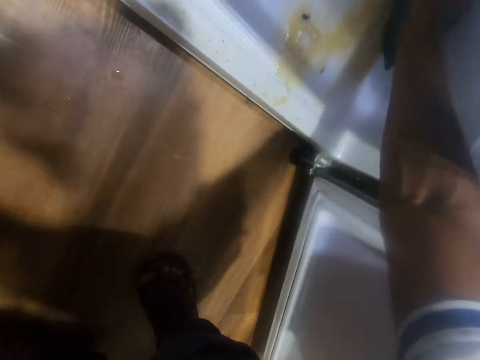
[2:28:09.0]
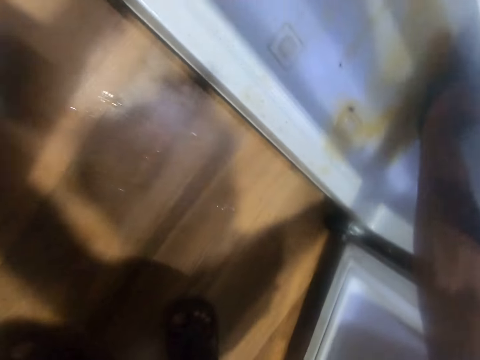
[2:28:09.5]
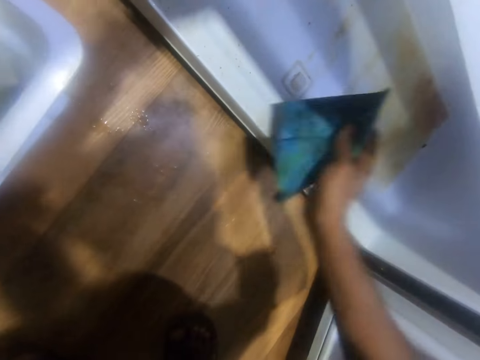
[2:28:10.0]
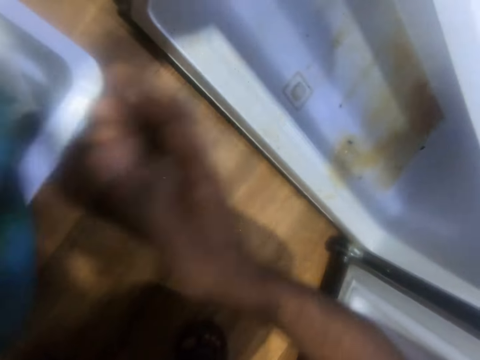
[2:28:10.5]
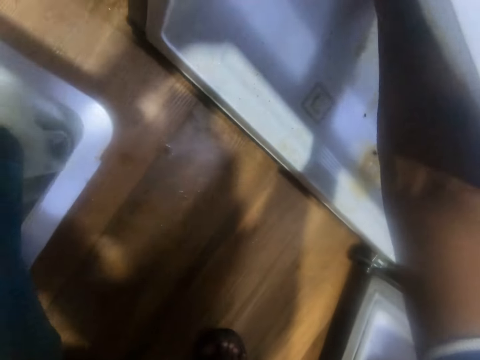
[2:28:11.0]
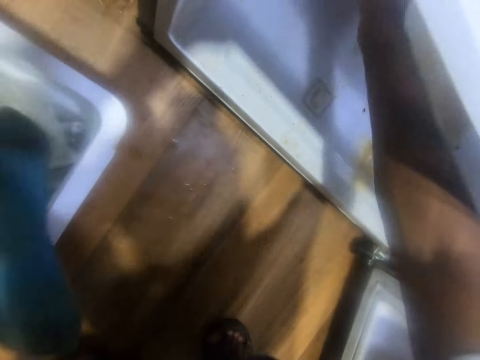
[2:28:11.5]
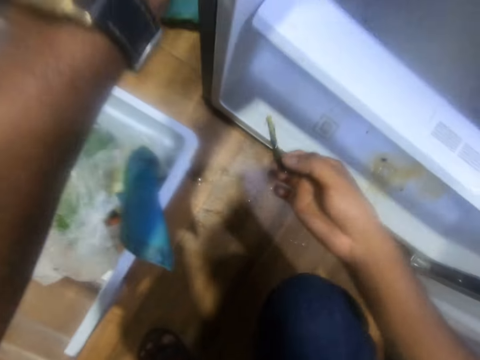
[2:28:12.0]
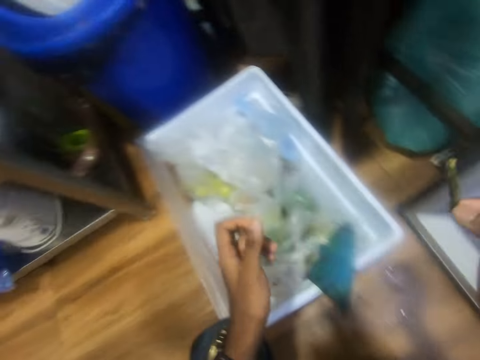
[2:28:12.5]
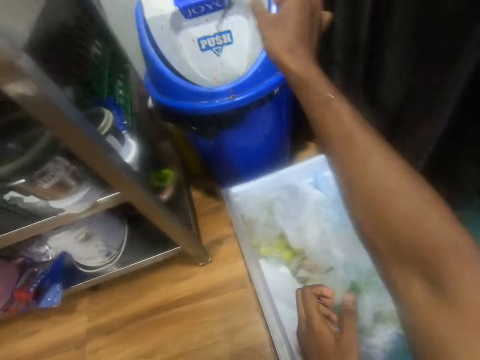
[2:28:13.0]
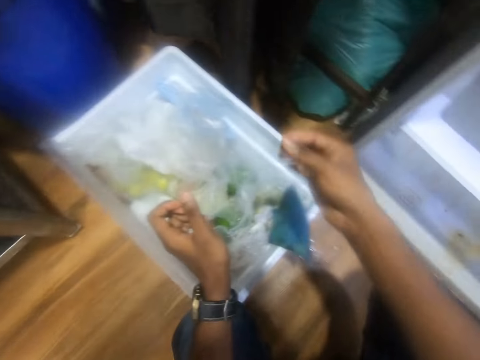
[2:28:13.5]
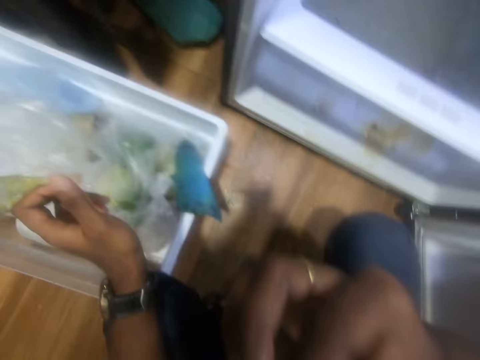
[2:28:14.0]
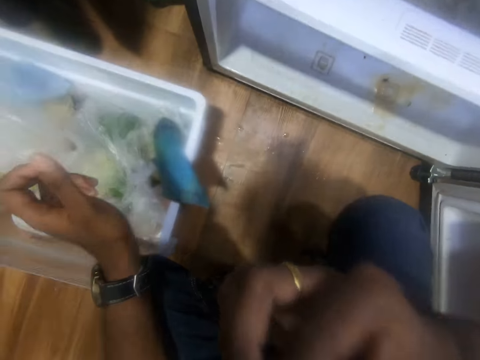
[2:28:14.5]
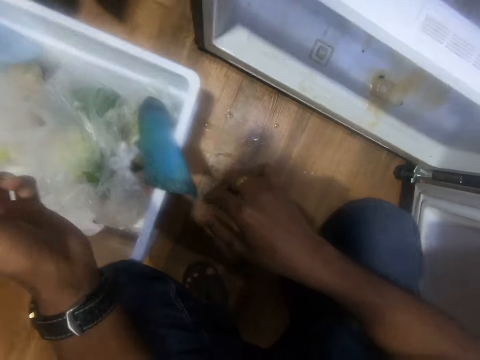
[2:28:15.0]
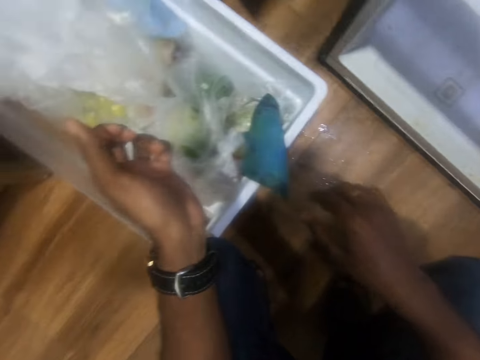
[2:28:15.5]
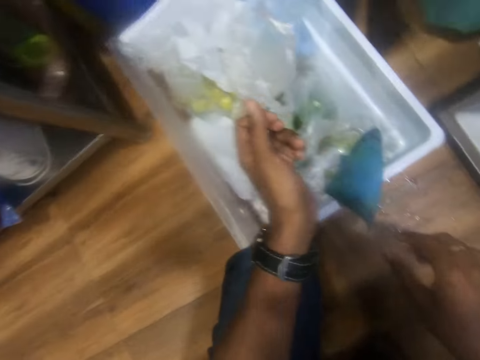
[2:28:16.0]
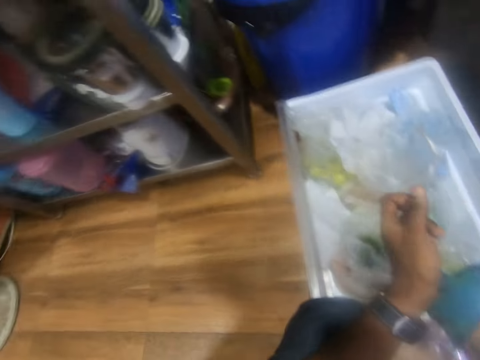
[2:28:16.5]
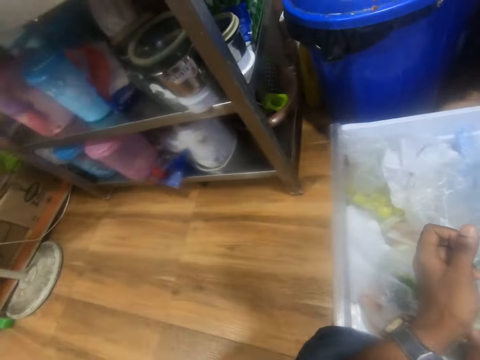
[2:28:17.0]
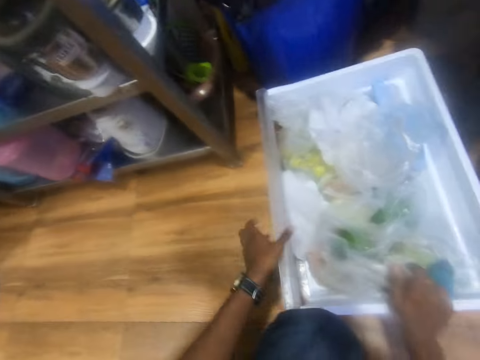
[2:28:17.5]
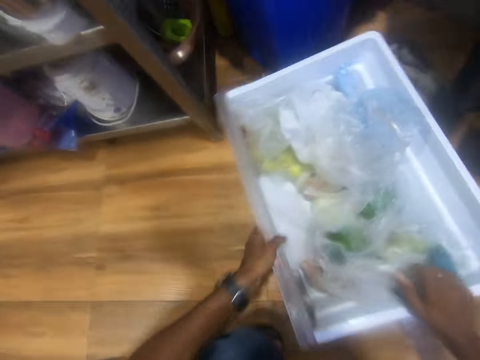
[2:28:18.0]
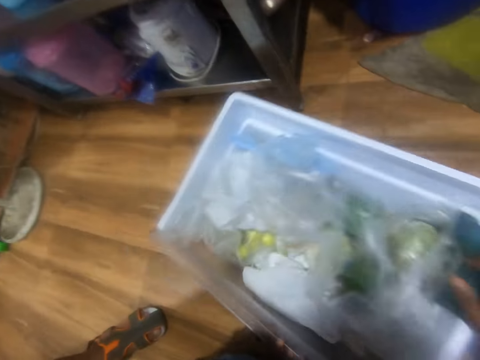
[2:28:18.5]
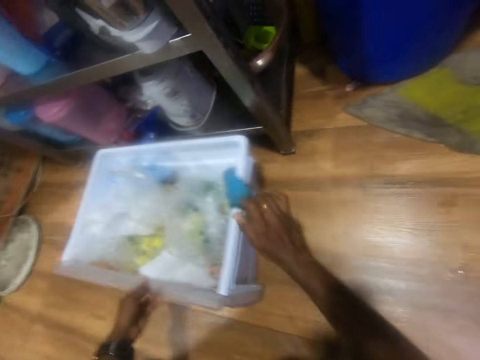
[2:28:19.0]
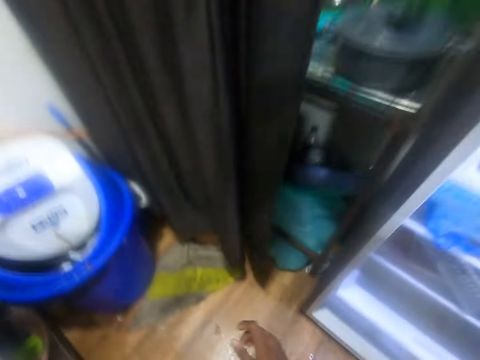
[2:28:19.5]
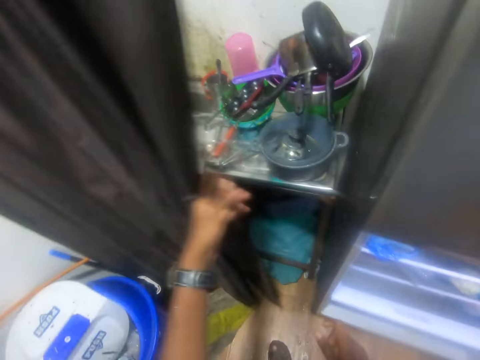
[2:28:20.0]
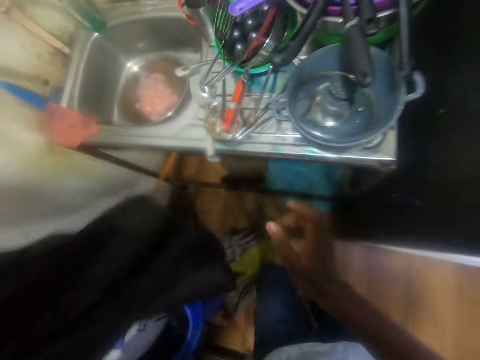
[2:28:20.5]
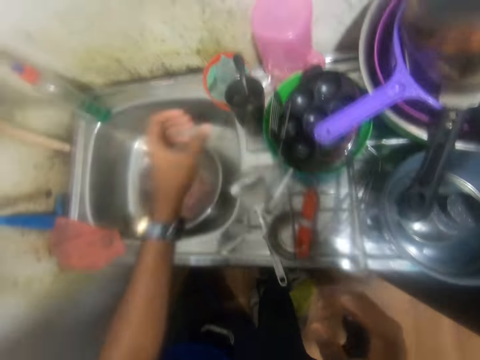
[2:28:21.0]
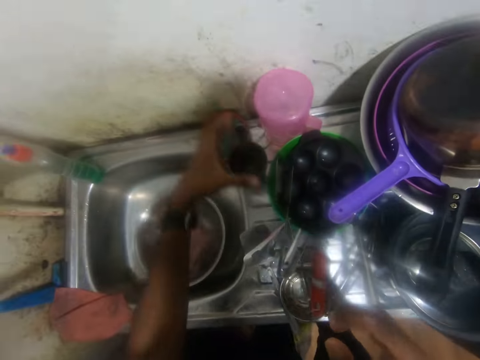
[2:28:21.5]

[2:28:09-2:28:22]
The camera wearer passes the napkin from his right hand to his left hand. He picks a stalk from the fridge with his right hand. He removes his left hand from the fridge. He throws the stalk inside the trash can on the floor with his right hand. He places his left hand on the container on the floor. He perceives his right hand. He drags the container on the floor with both hands. He opens the curtain with his left hand.

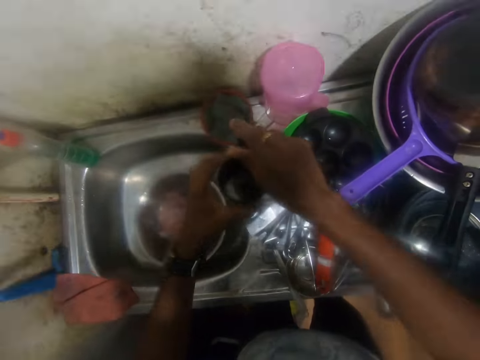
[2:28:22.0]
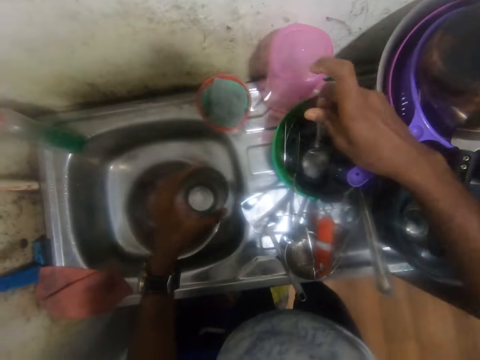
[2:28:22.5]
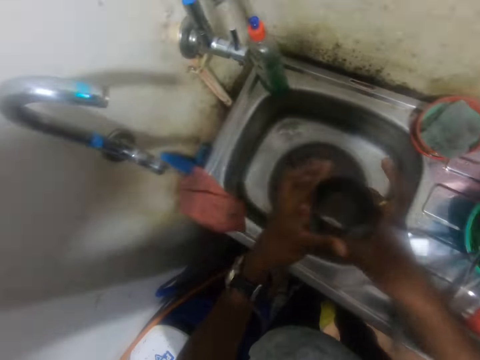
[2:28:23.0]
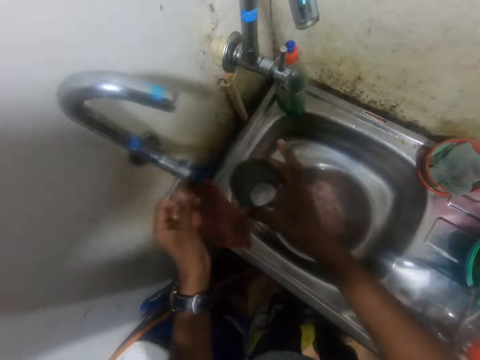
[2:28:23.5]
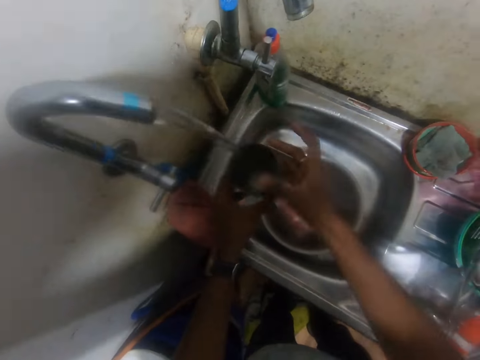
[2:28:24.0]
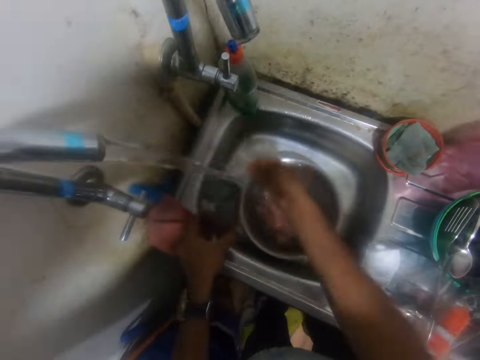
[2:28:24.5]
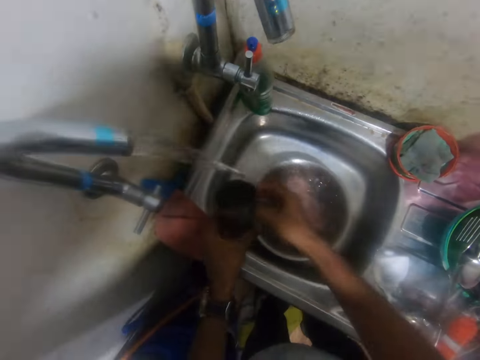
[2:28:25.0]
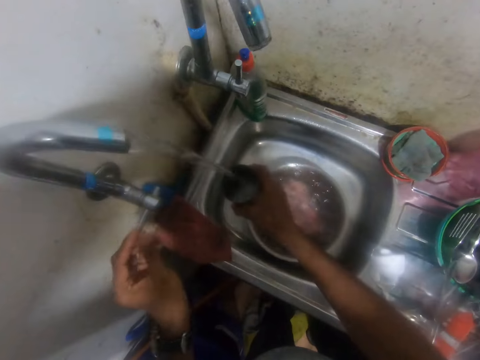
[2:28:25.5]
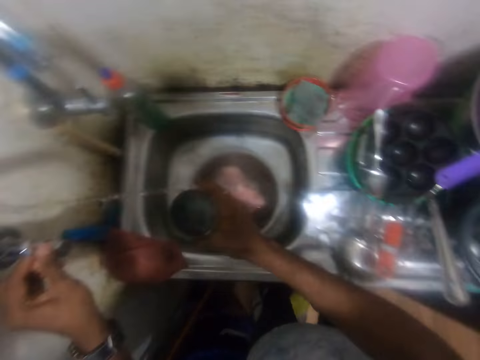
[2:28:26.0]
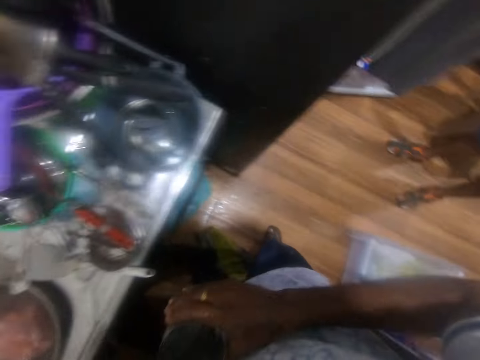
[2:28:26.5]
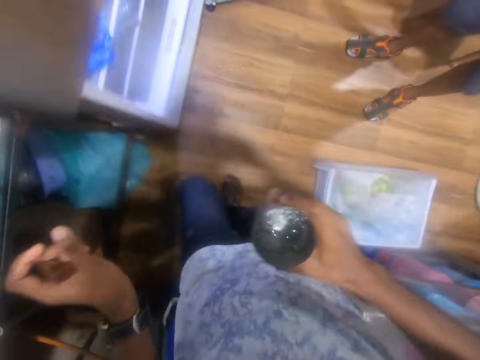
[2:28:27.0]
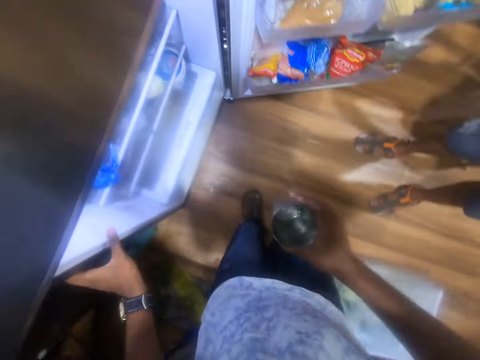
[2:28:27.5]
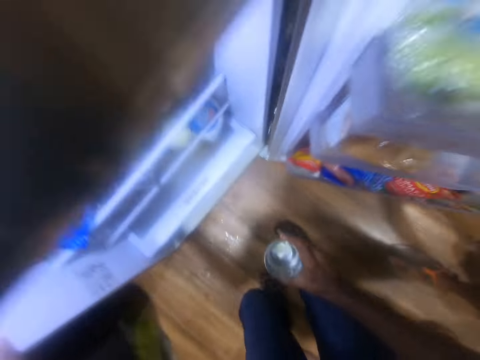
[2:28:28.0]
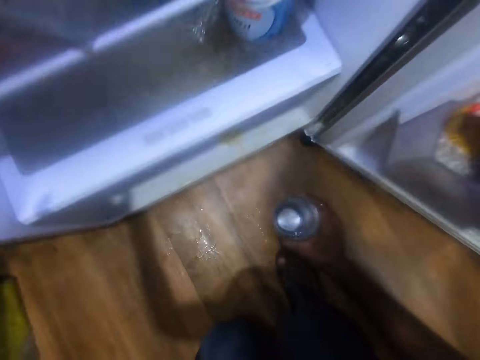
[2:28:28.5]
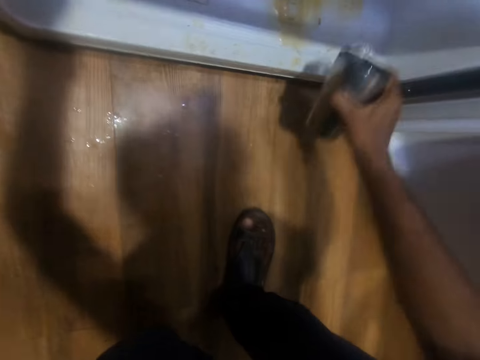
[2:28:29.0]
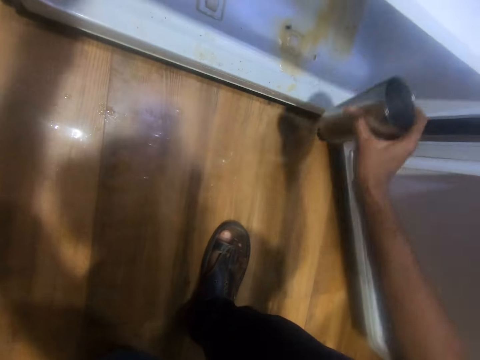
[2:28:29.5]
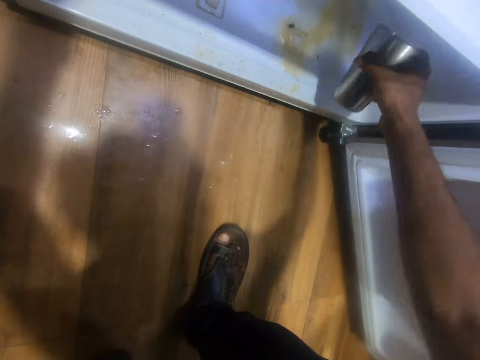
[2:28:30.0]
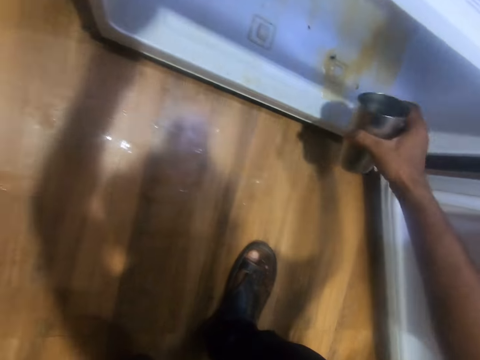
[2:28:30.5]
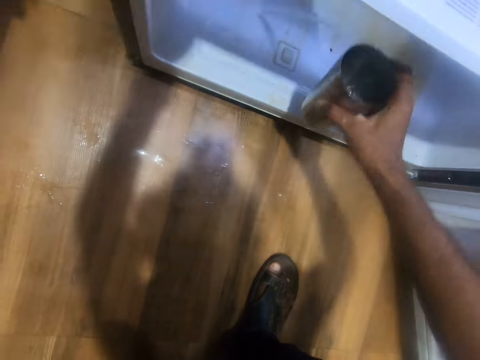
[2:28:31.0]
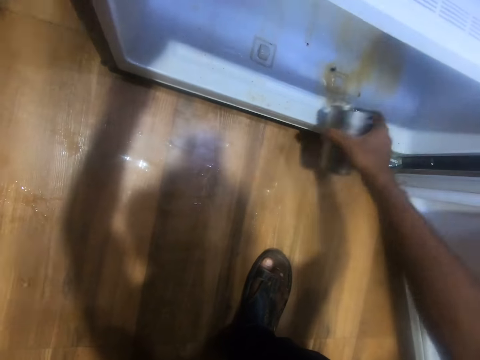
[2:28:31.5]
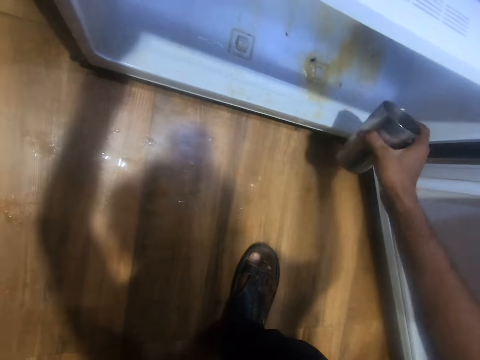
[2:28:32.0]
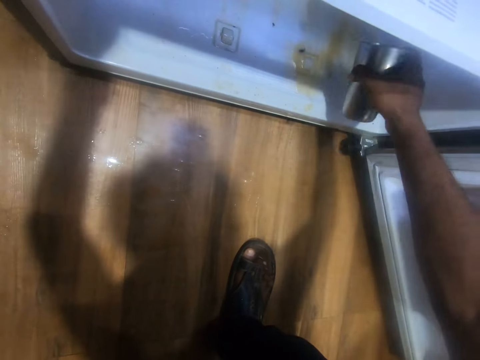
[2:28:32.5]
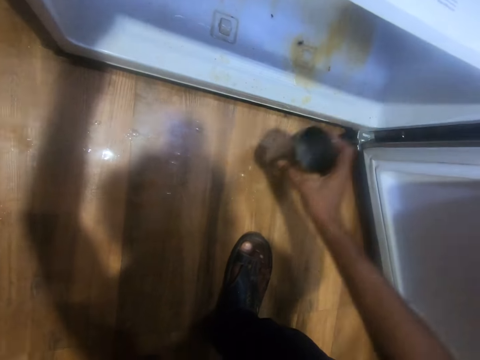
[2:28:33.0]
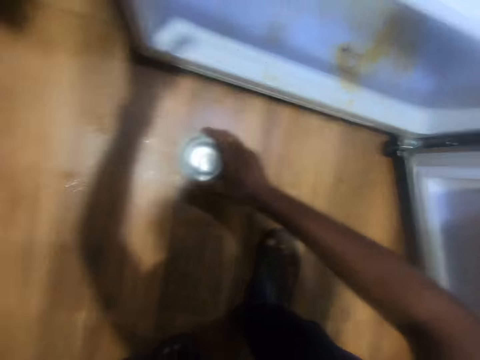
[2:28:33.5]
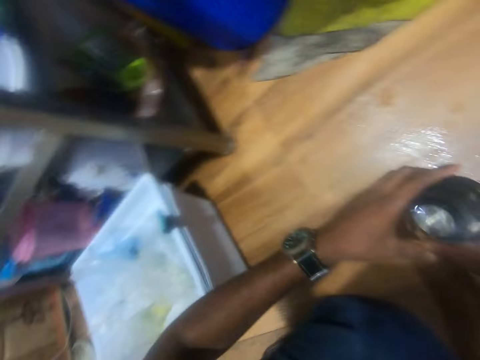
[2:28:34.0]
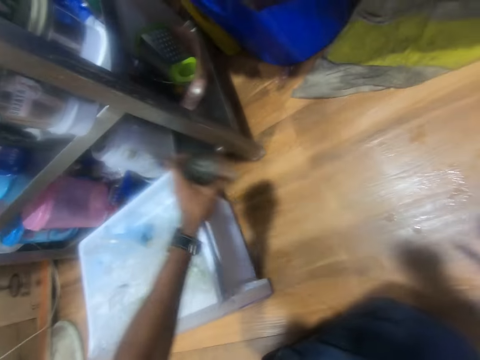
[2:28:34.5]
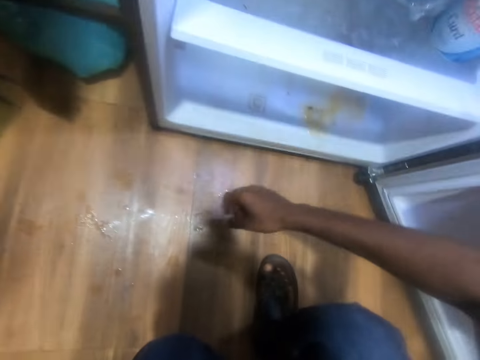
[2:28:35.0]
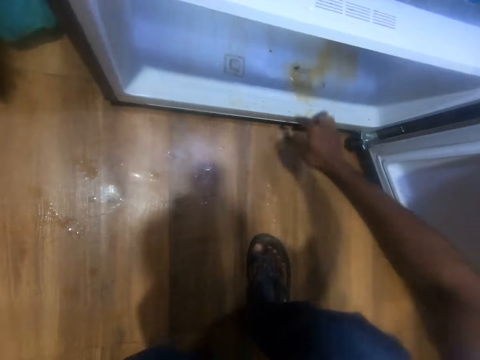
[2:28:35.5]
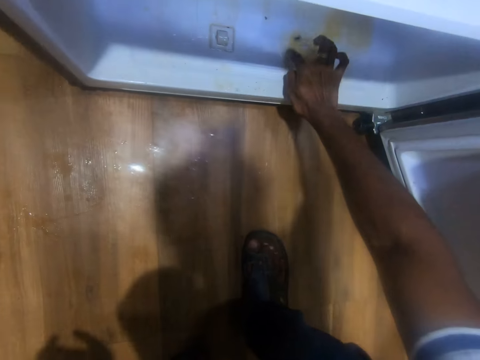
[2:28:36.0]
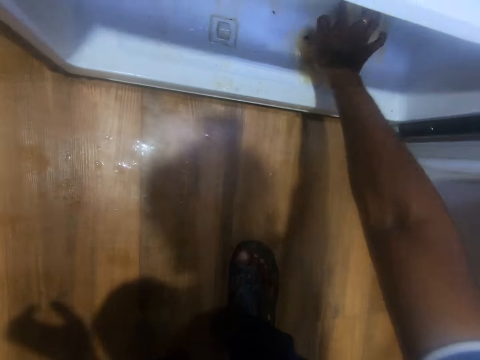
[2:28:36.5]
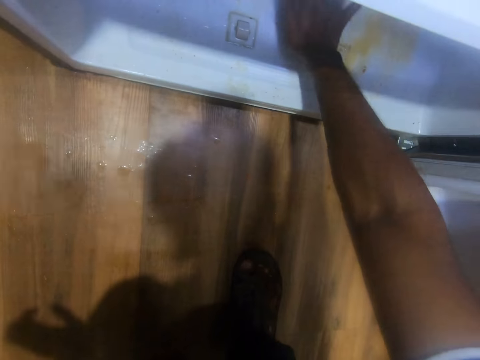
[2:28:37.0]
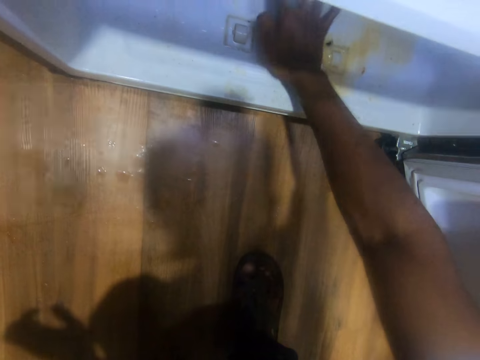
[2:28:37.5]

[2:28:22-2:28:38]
The camera wearer picks a cup from the sink with his left hand. He picks a spoon from the cup in his left hand with his right hand. He drops the spoon inside a bowl on the sink with his right hand. He passes the cup from his left hand to his right hand. He opens the tap on the sink with his left hand. He puts water in the cup. He passes the cup from his right hand to his left hand. He passes the cup from his left hand to his right hand. He closes the tap on the sink with his left hand. He holds the fridge with his left hand. He pours the water inside the fridge from the cup with his right hand. He passes the cup from his right hand to his left hand. He puts the water in the shelf. He places the cup under the countertop with his left hand. He scrubs the fridge with his right hand. He touches the dust on the fridge. He interacts with a man.
